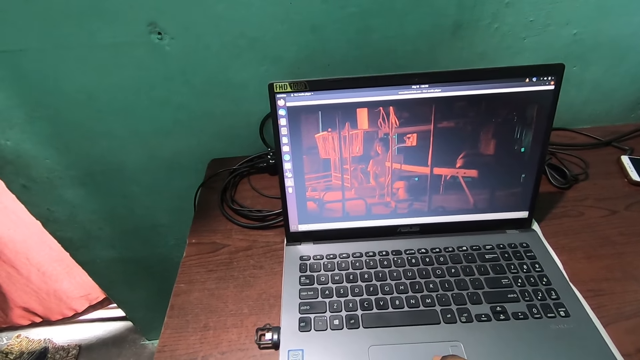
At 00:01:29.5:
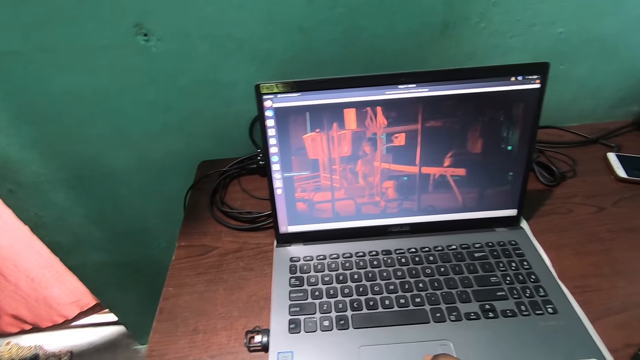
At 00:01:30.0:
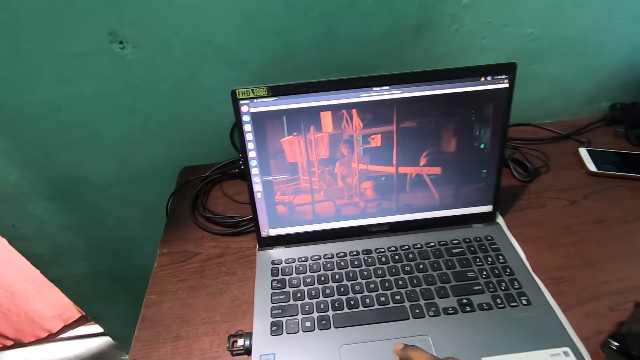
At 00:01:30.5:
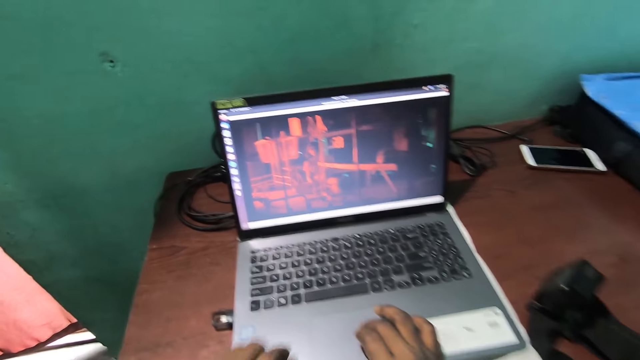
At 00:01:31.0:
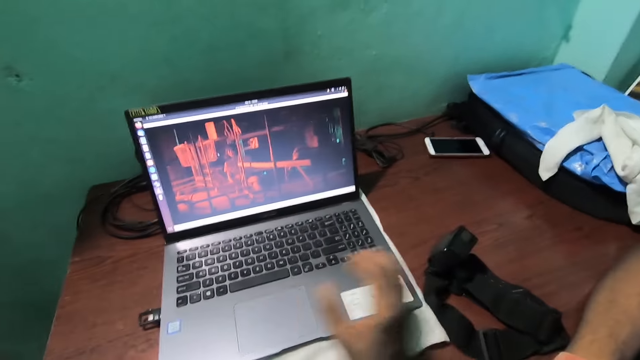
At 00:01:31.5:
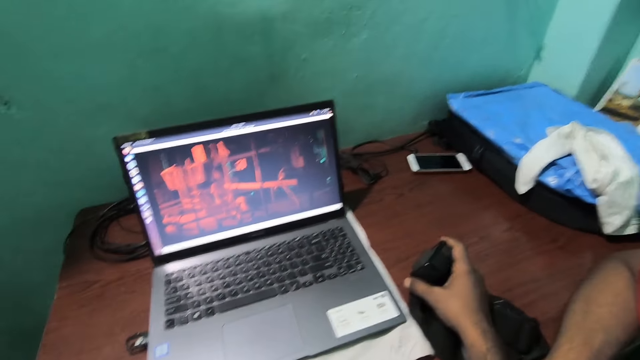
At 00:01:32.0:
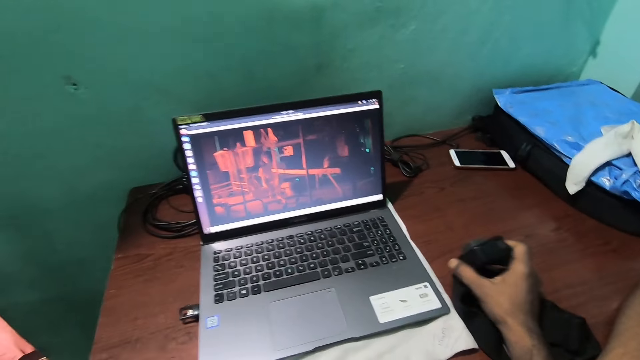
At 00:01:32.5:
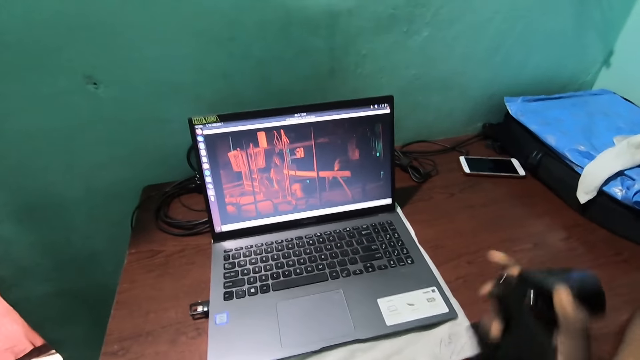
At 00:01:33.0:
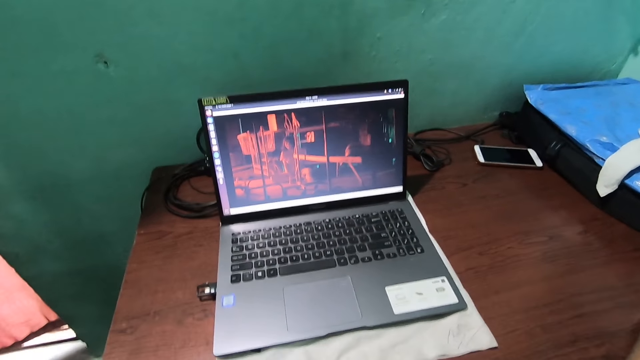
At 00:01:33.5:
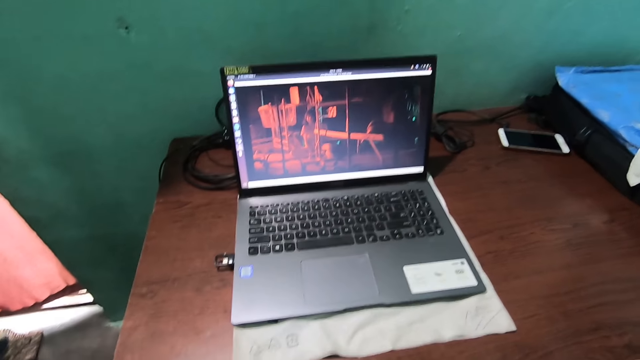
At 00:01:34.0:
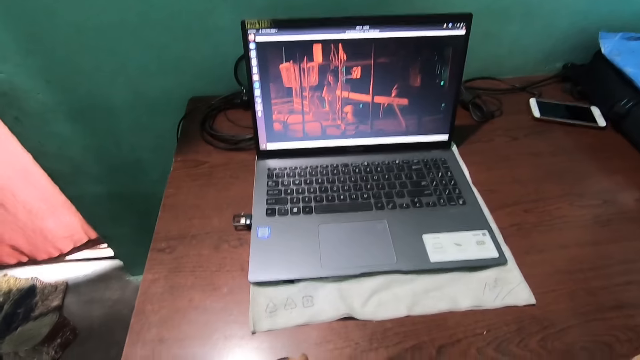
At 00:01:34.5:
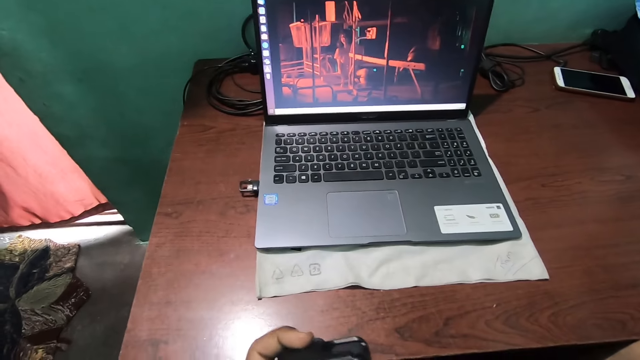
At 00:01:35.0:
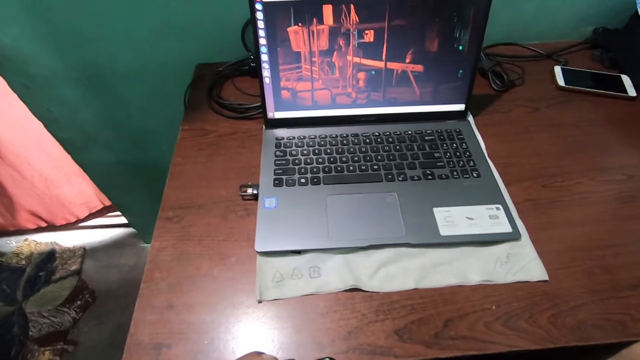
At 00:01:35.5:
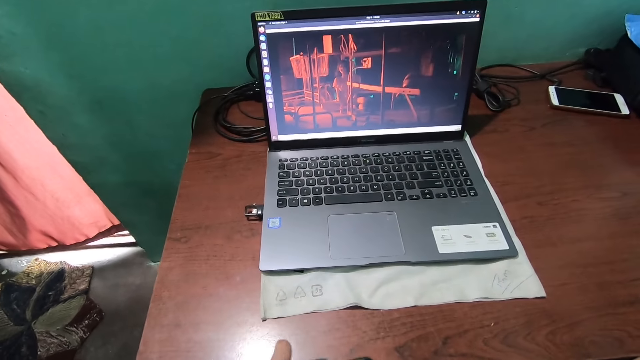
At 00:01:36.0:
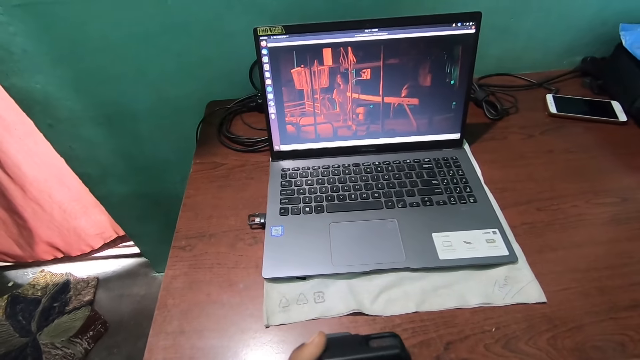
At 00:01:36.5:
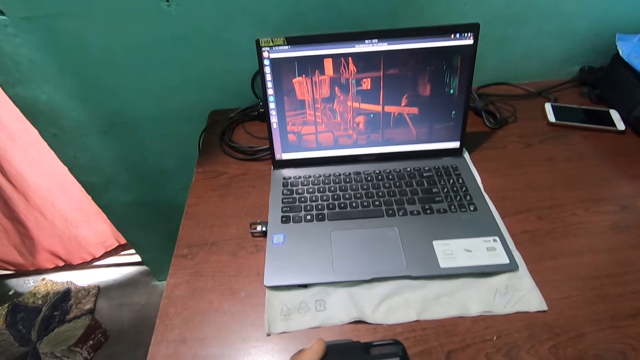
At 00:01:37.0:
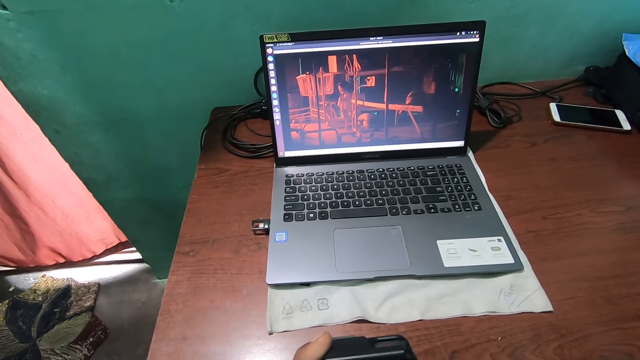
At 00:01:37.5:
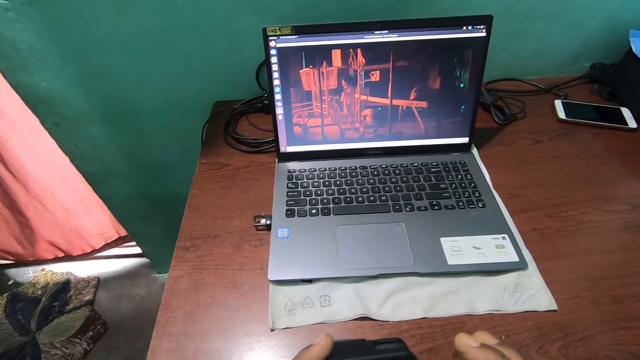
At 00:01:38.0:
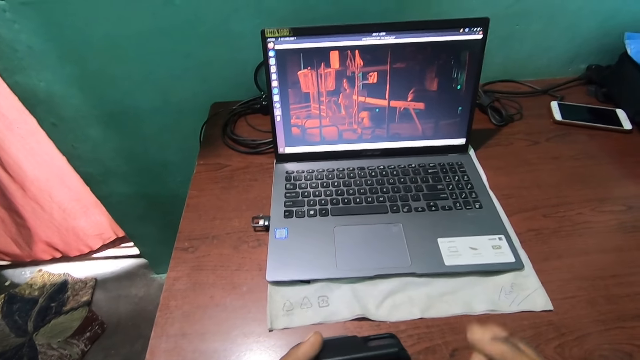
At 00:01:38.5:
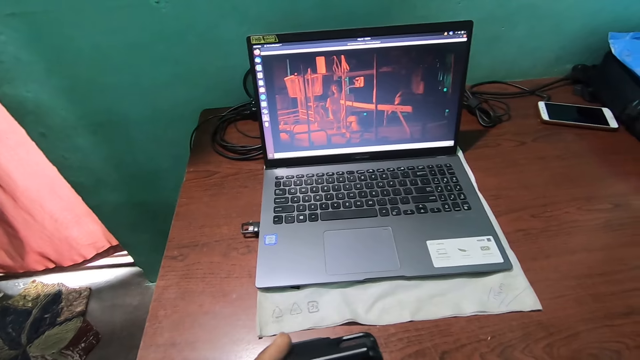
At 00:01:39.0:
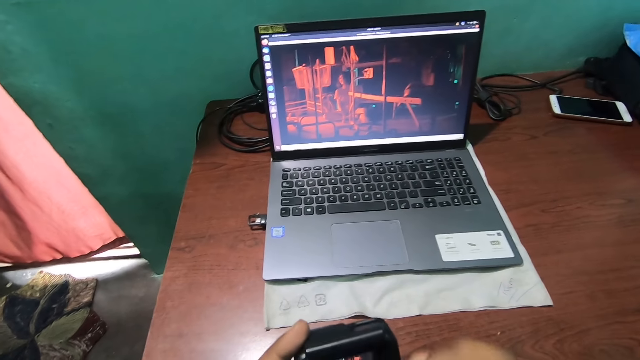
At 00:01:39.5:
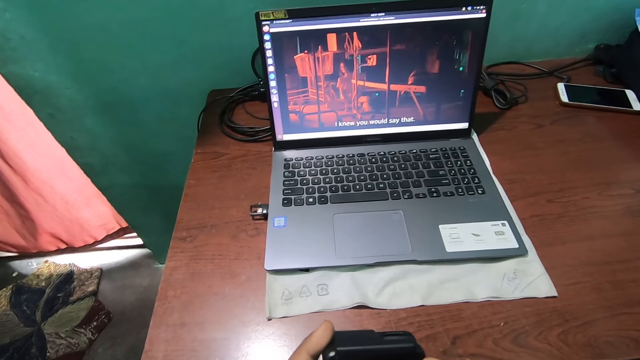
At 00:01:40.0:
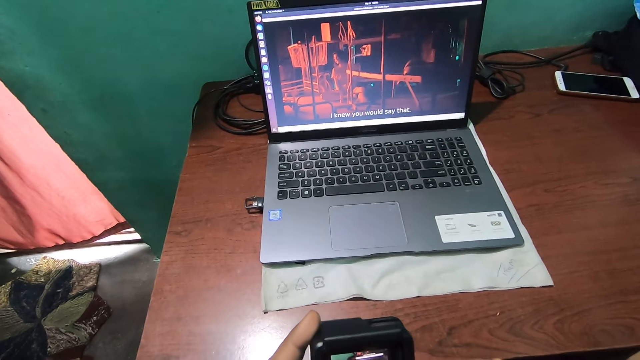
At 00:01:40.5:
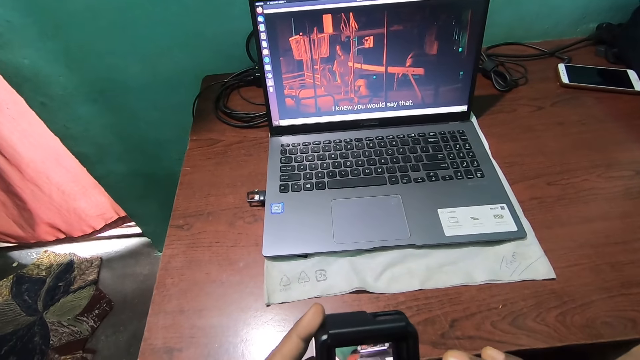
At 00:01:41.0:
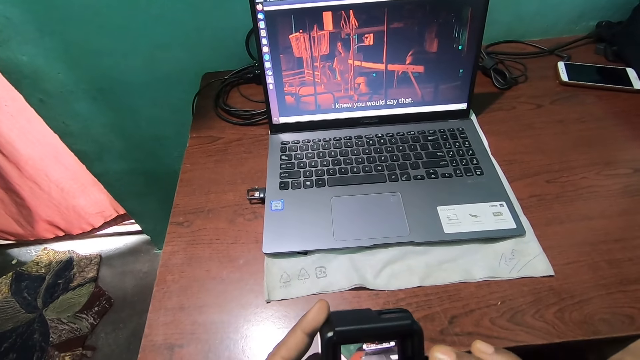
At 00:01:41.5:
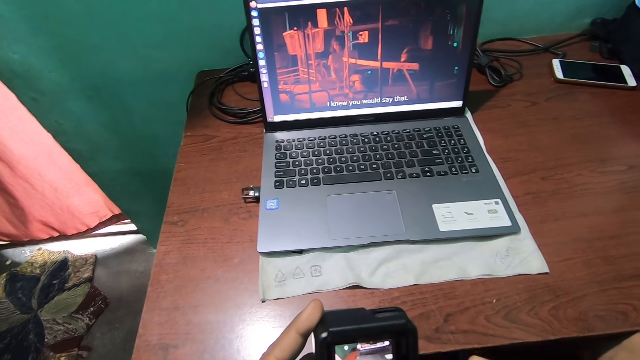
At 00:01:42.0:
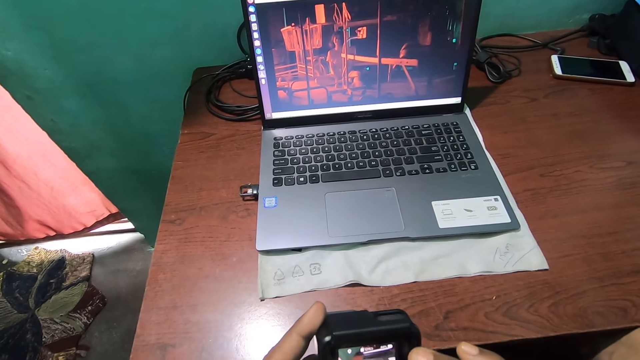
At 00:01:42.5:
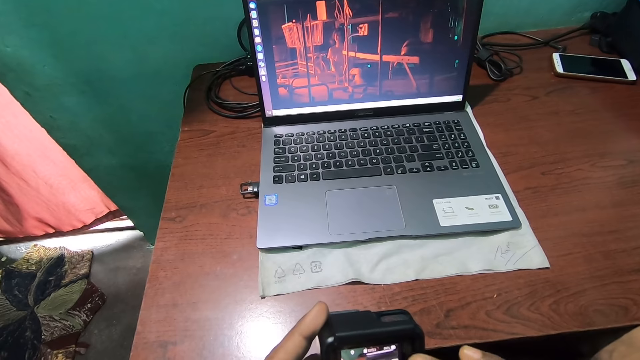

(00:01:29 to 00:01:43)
The camera wearer picks up the camcorder or camera from the desk. They set the camera. They operate the camcorder.

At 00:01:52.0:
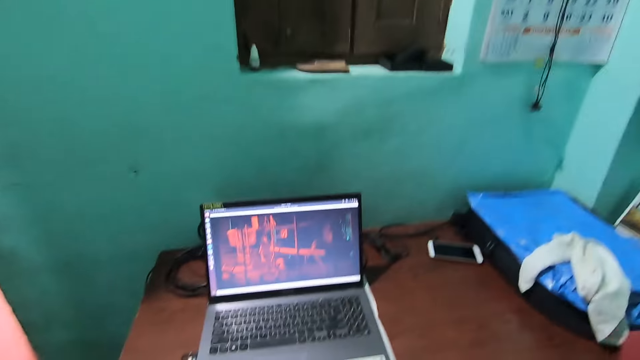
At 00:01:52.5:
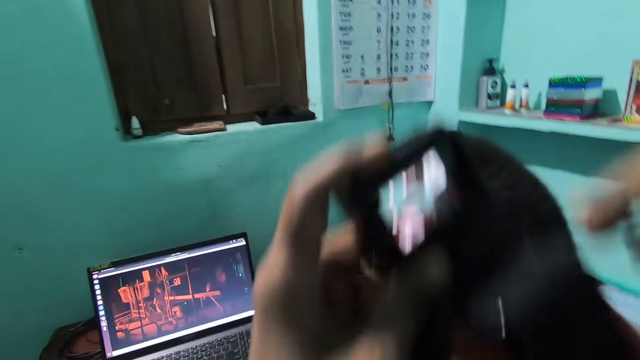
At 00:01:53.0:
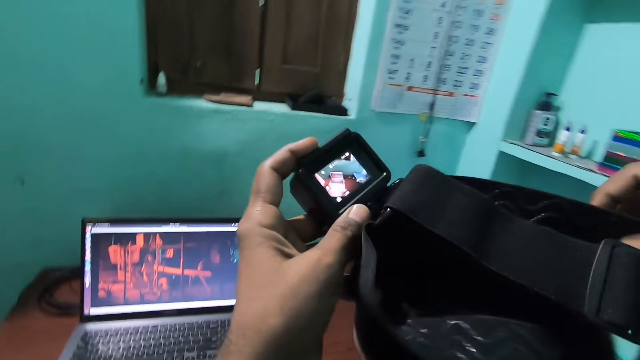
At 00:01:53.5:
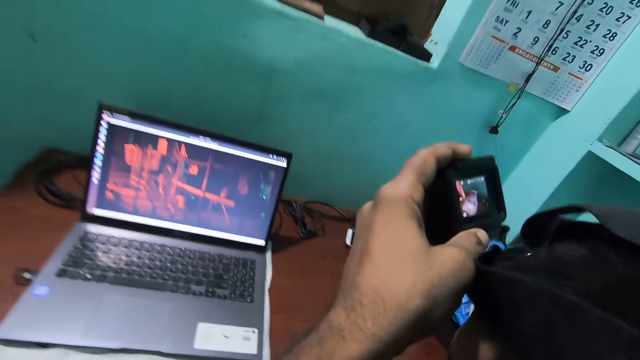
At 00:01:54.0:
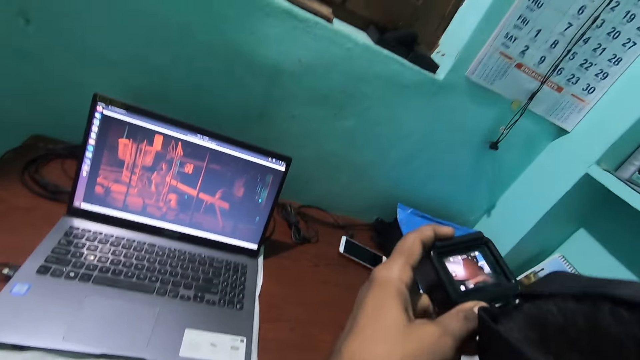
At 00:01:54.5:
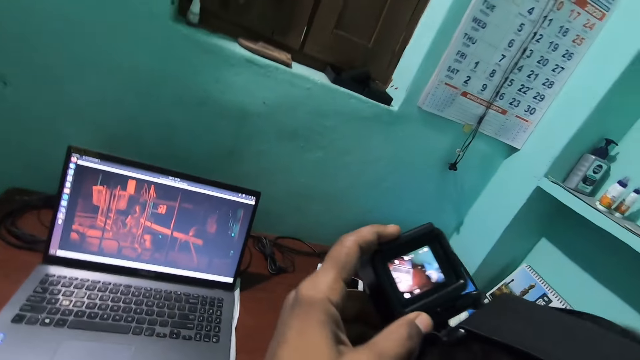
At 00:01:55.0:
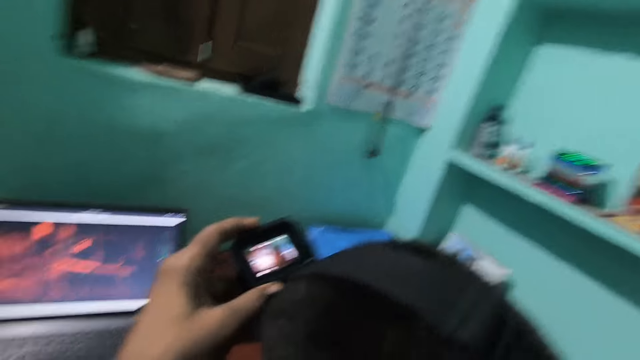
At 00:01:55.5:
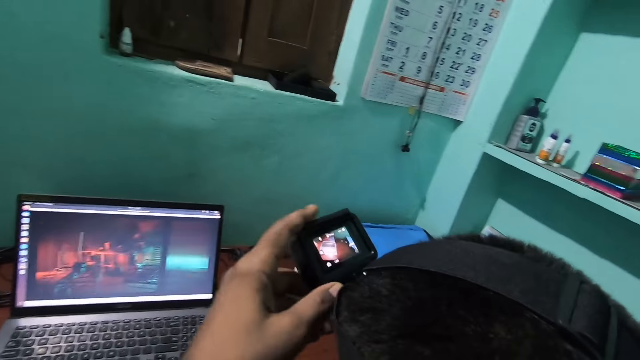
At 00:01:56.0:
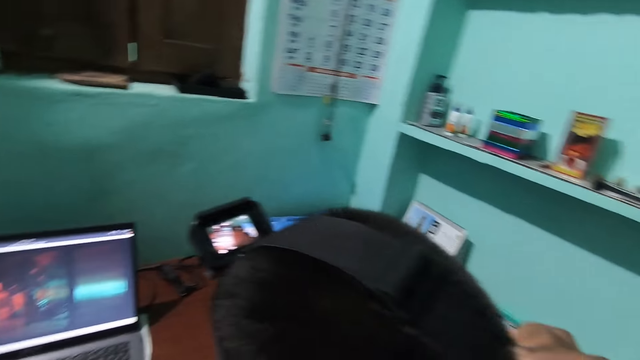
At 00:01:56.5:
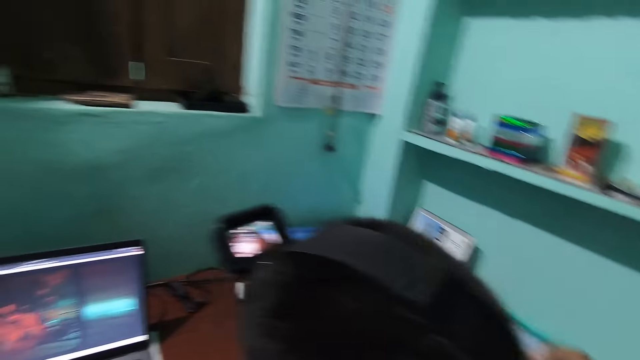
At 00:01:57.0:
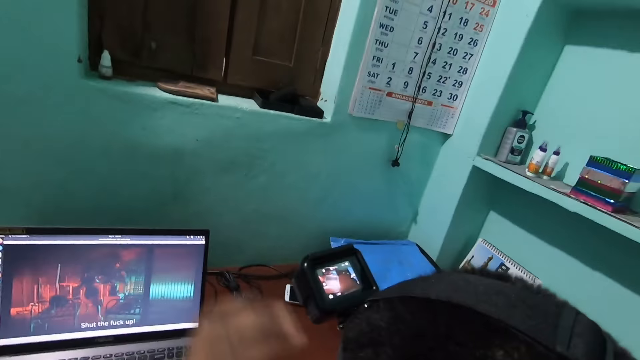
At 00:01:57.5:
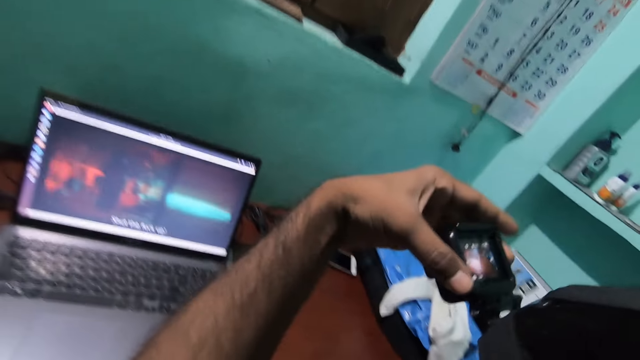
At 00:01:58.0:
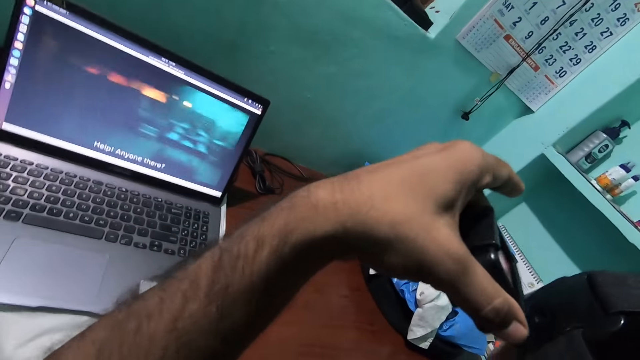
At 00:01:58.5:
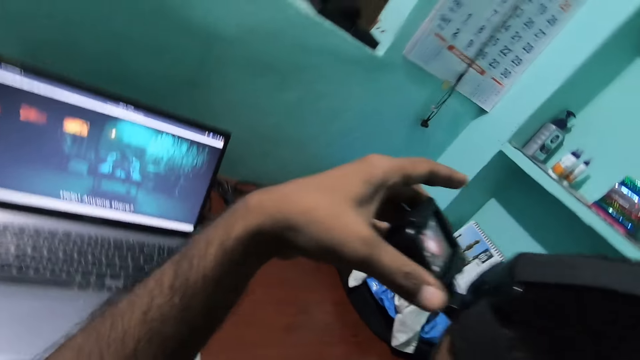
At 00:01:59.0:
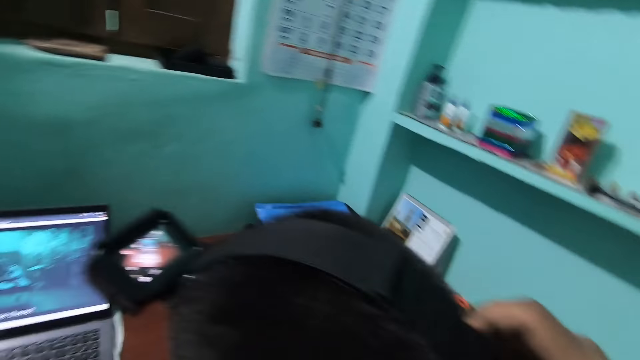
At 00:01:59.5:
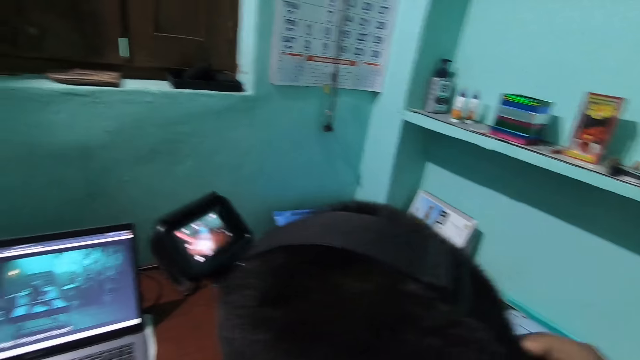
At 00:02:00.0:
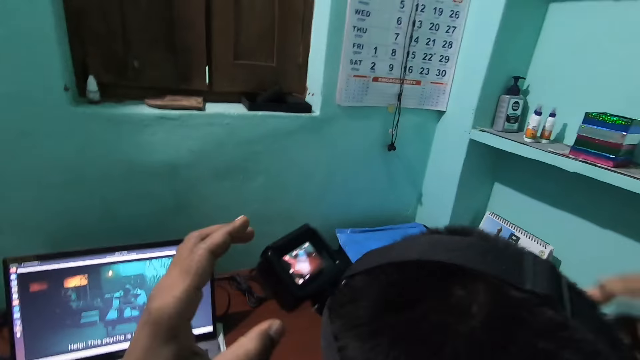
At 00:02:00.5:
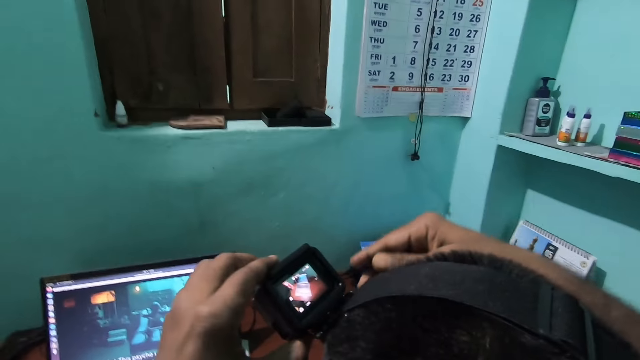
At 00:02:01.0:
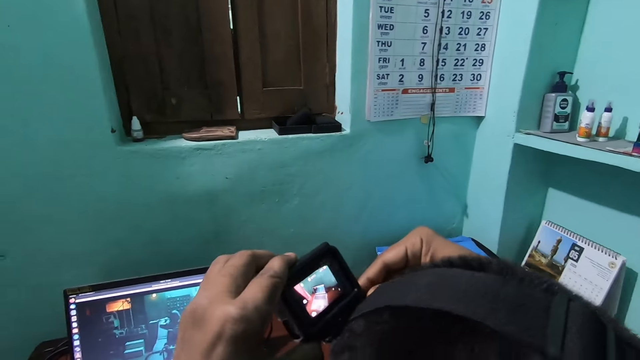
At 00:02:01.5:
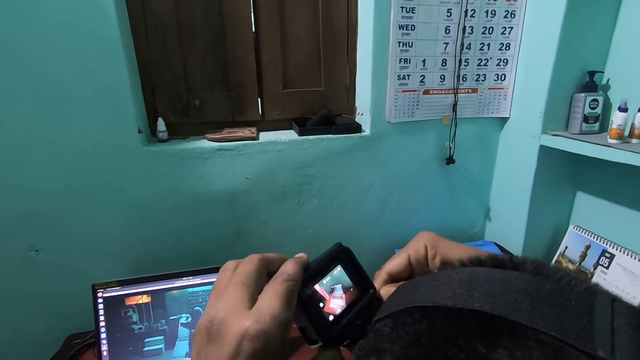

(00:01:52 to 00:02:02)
The camera wearer puts the camera on a person's head. The person sets the camera.
